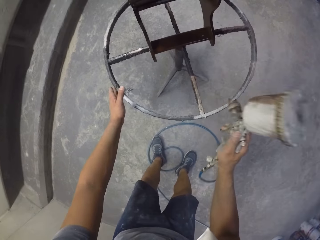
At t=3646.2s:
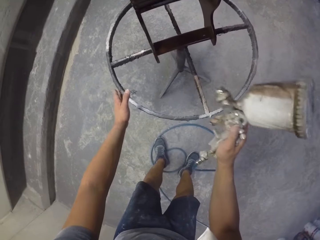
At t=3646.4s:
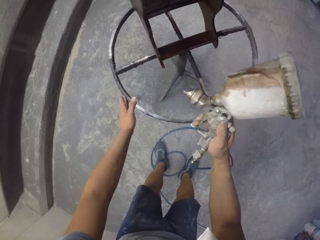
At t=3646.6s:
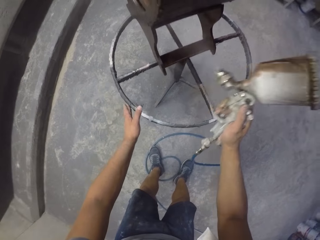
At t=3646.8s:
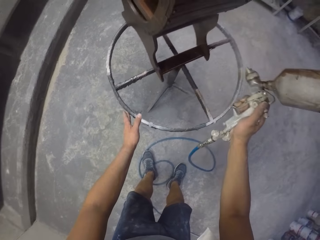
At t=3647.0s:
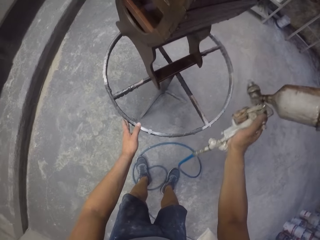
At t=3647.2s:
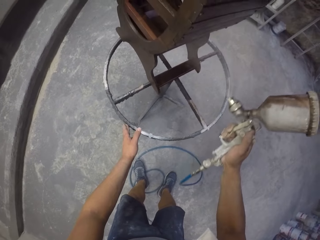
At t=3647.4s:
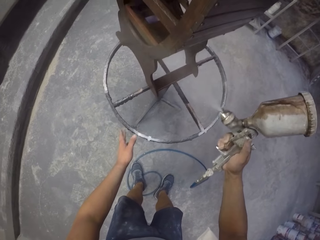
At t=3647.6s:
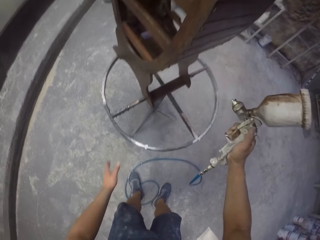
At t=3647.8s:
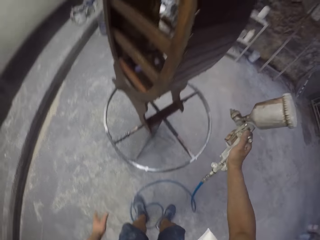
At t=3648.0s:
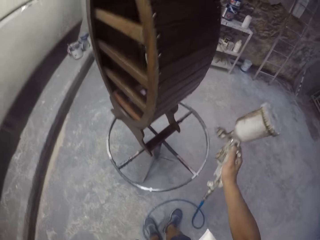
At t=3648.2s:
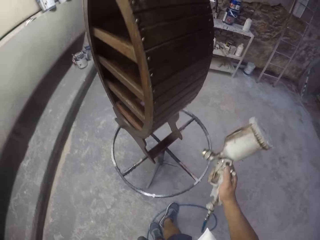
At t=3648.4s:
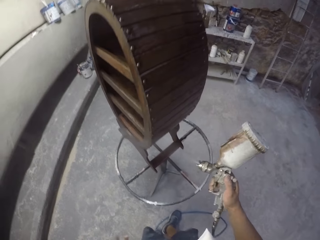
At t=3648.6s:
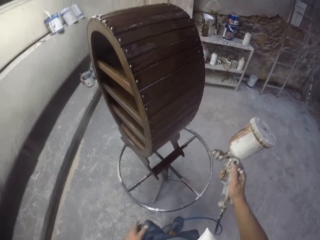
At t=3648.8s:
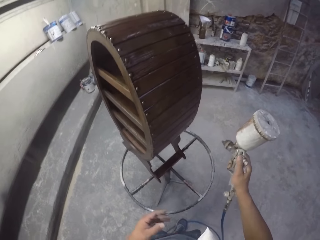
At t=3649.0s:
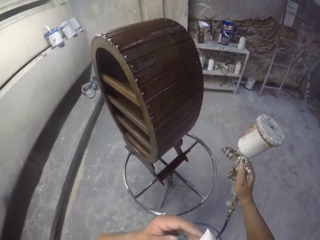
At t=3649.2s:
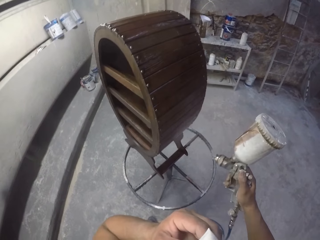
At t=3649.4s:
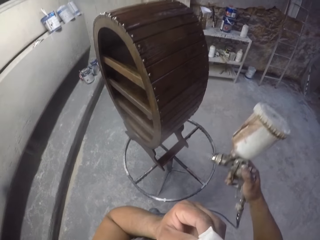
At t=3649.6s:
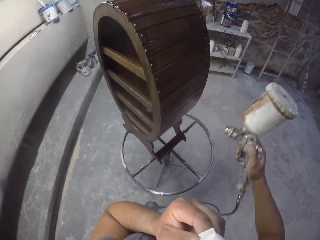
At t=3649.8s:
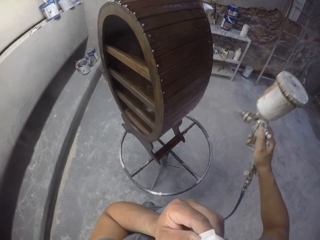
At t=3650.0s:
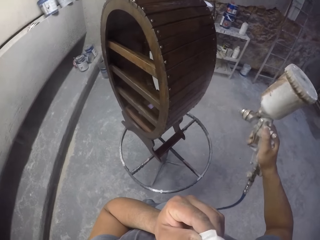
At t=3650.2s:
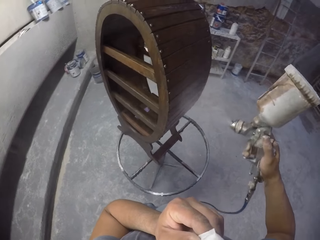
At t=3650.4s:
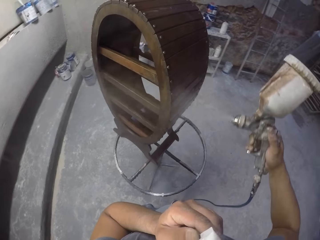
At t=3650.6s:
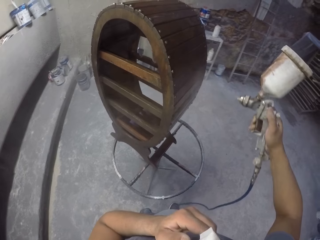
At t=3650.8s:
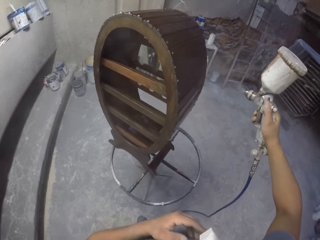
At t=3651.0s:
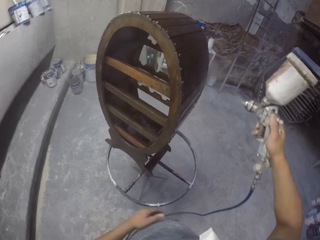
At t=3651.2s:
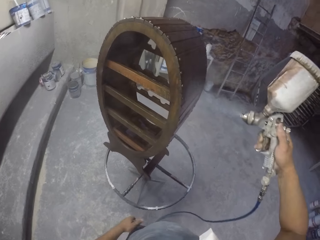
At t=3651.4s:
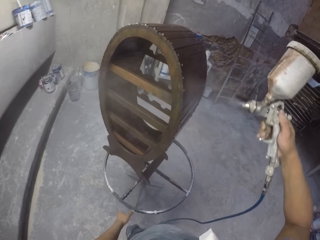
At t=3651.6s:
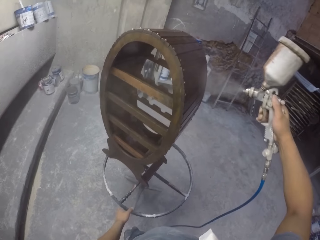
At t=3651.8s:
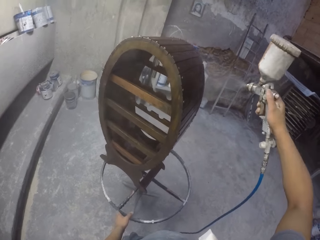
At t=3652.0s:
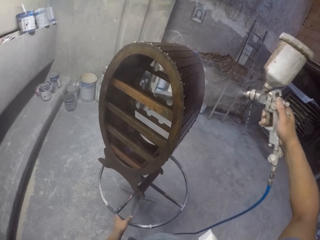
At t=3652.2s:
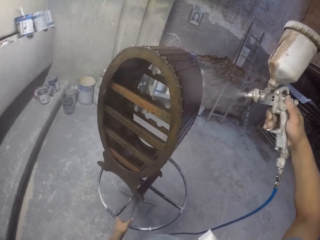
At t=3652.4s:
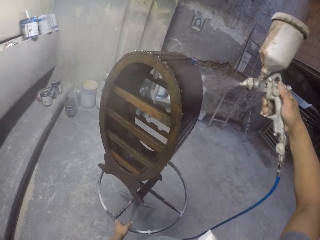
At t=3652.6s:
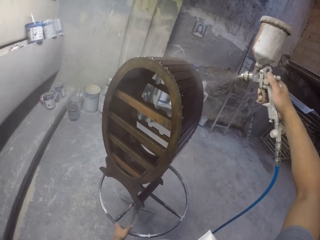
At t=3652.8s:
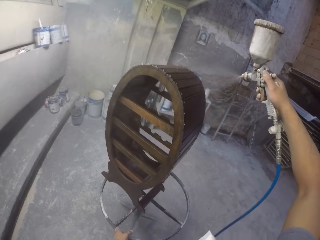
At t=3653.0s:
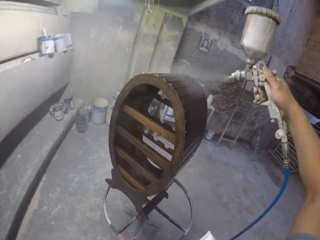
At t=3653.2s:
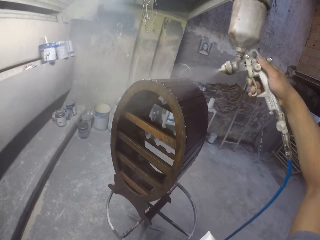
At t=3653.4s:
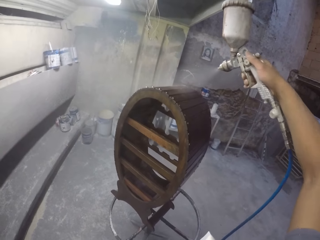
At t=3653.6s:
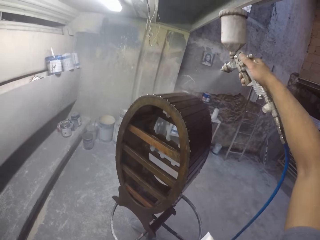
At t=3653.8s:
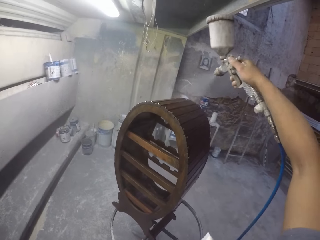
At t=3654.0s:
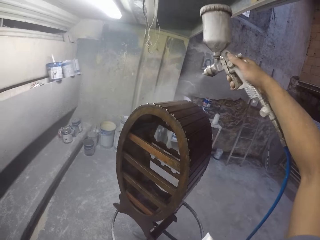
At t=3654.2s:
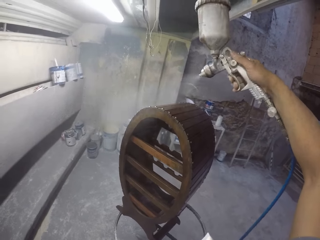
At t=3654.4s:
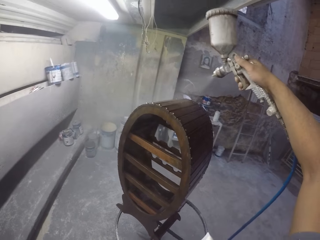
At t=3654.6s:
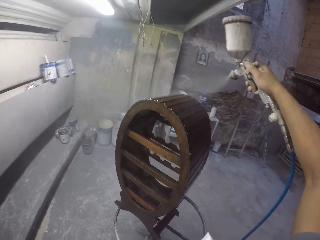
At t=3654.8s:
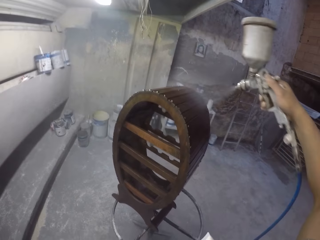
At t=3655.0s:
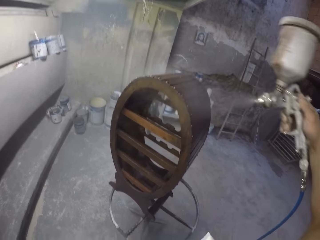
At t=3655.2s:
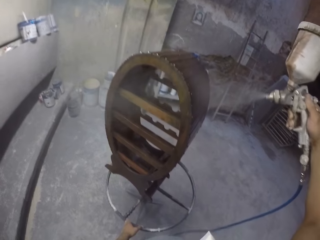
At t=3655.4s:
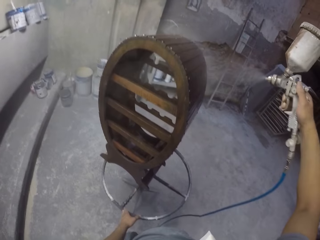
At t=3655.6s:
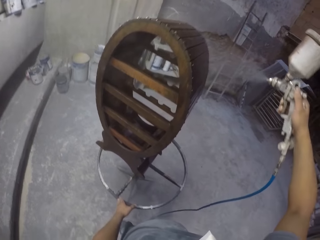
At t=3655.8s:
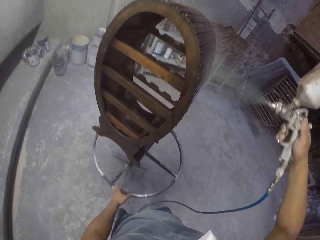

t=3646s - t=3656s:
The camera wearer rotates a stand with the left hand. They spray paint on the wooden stand with a spray gun. They lift the left hand in the room. They spray paint on the wooden stand with the spray gun.

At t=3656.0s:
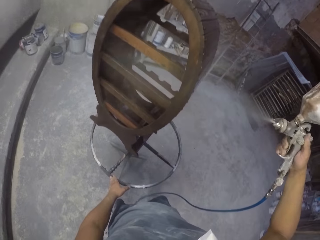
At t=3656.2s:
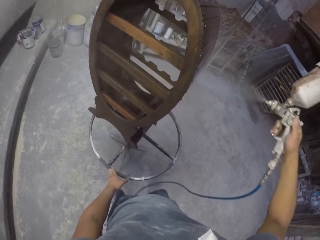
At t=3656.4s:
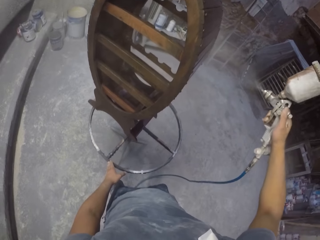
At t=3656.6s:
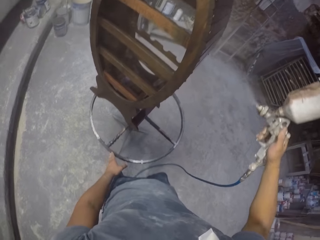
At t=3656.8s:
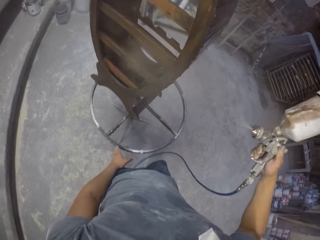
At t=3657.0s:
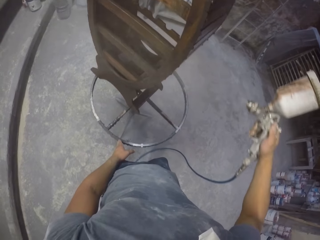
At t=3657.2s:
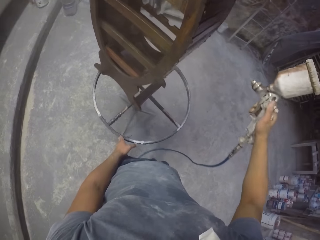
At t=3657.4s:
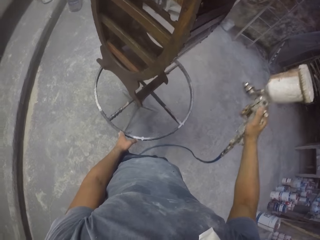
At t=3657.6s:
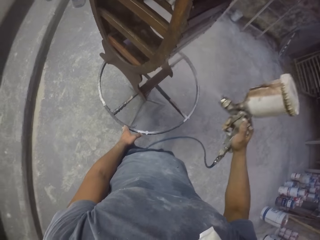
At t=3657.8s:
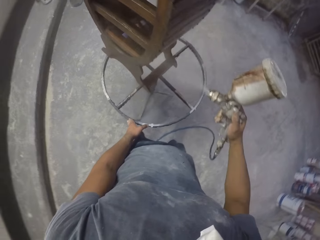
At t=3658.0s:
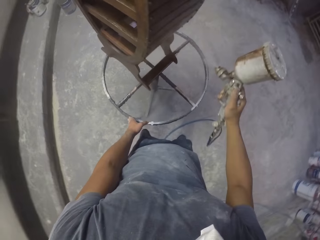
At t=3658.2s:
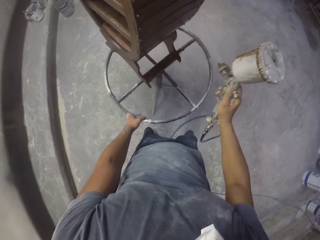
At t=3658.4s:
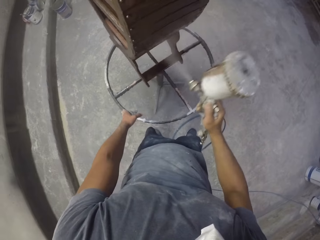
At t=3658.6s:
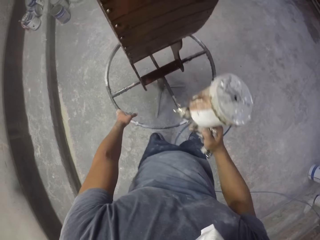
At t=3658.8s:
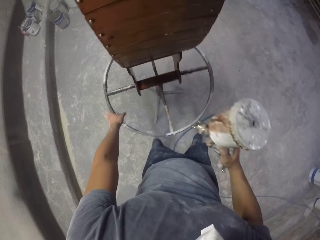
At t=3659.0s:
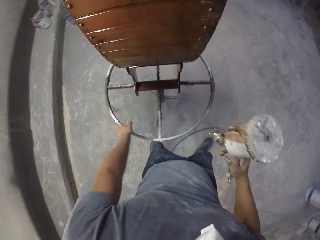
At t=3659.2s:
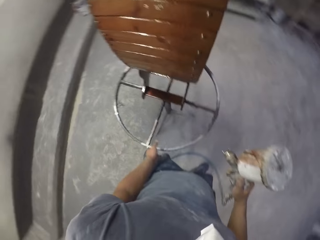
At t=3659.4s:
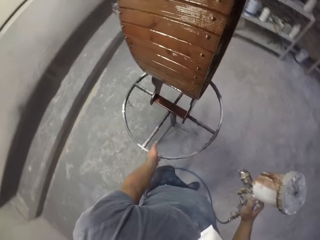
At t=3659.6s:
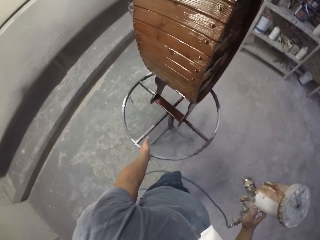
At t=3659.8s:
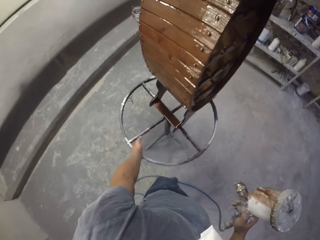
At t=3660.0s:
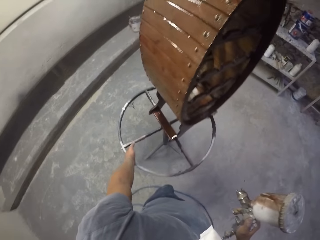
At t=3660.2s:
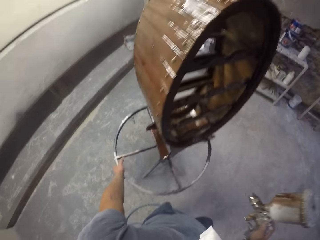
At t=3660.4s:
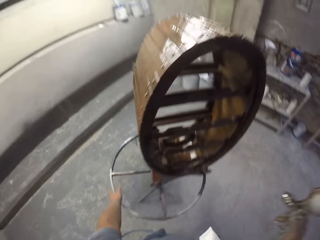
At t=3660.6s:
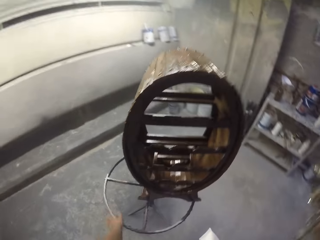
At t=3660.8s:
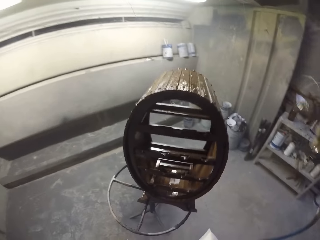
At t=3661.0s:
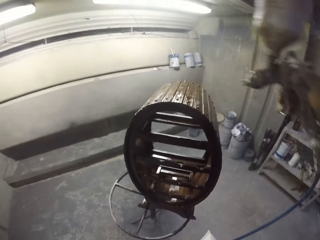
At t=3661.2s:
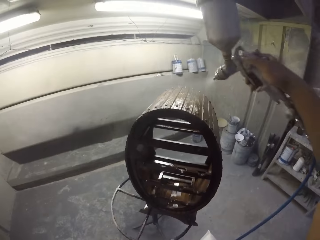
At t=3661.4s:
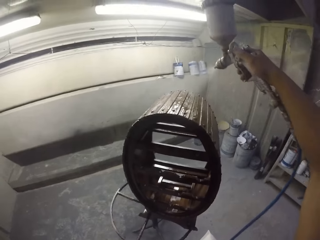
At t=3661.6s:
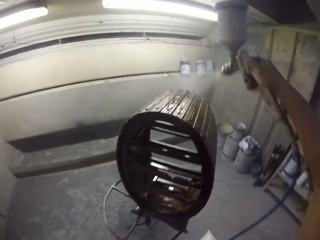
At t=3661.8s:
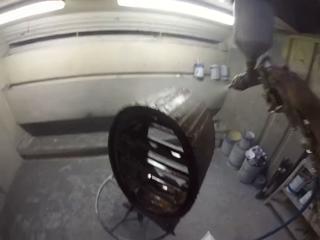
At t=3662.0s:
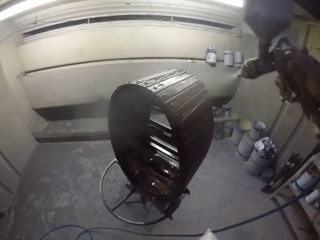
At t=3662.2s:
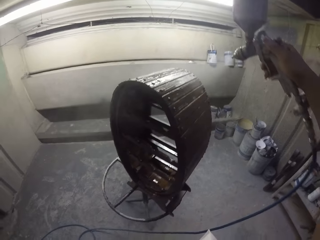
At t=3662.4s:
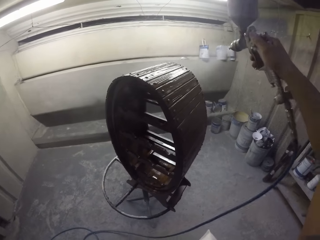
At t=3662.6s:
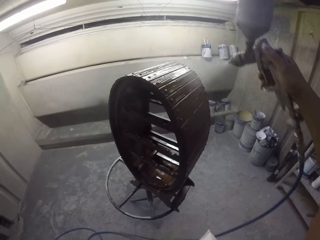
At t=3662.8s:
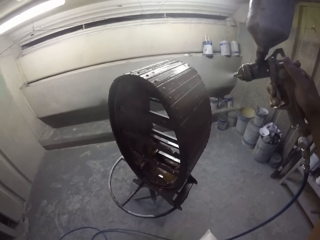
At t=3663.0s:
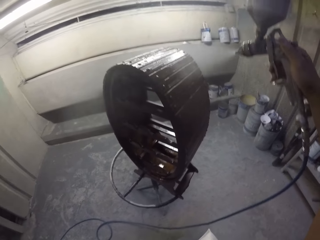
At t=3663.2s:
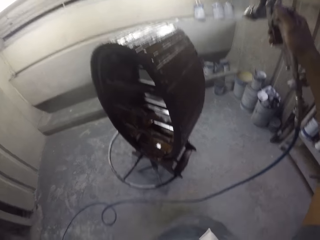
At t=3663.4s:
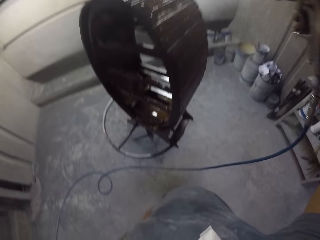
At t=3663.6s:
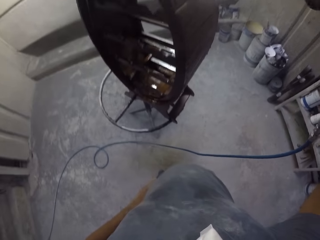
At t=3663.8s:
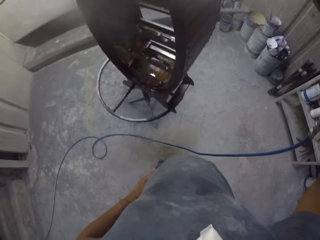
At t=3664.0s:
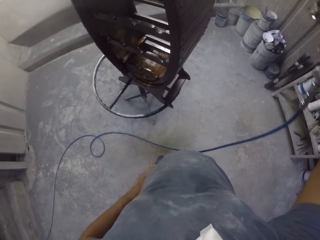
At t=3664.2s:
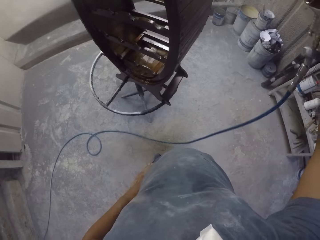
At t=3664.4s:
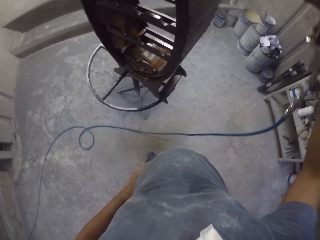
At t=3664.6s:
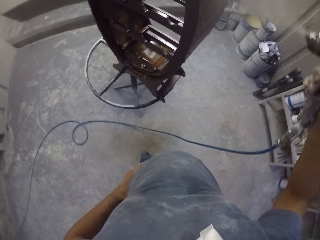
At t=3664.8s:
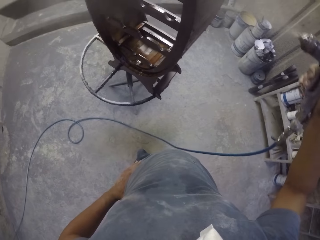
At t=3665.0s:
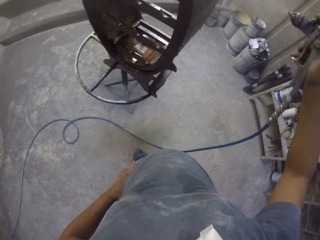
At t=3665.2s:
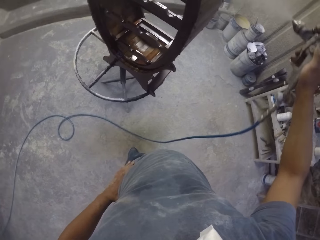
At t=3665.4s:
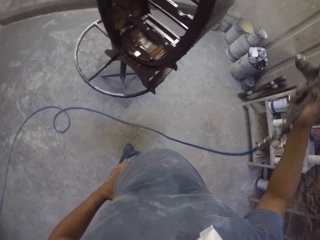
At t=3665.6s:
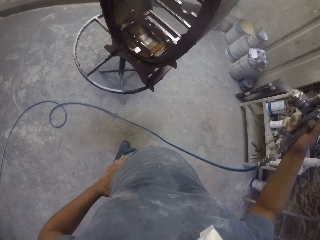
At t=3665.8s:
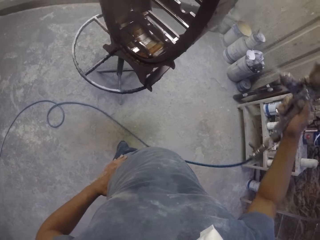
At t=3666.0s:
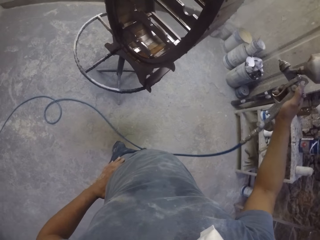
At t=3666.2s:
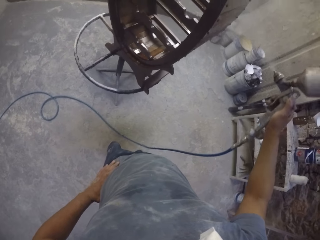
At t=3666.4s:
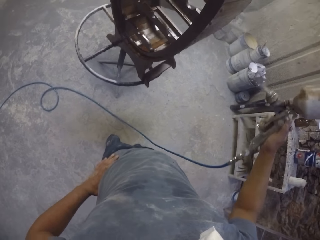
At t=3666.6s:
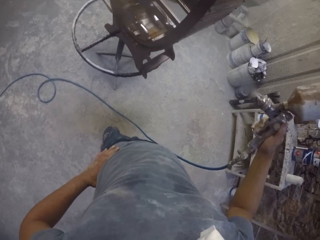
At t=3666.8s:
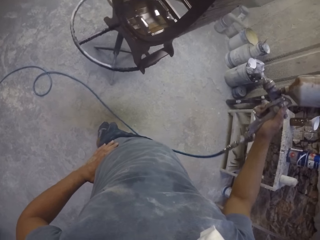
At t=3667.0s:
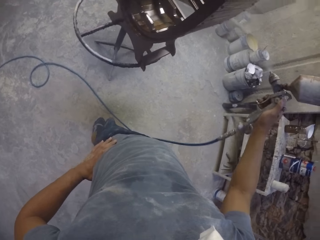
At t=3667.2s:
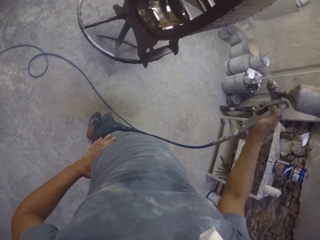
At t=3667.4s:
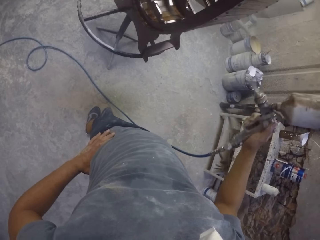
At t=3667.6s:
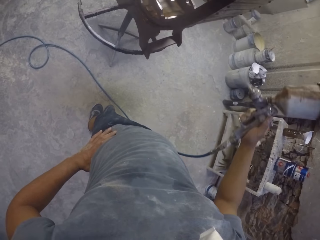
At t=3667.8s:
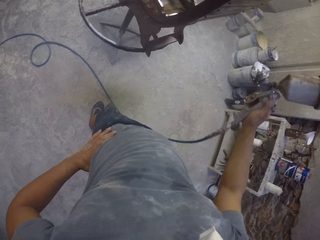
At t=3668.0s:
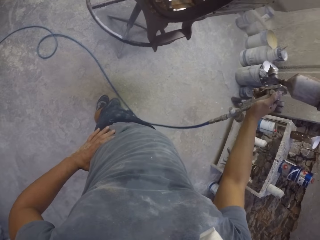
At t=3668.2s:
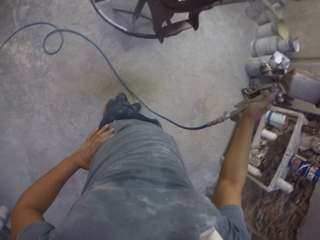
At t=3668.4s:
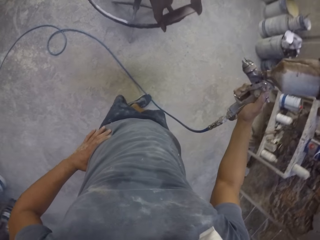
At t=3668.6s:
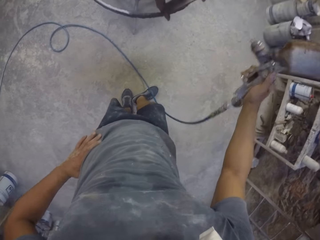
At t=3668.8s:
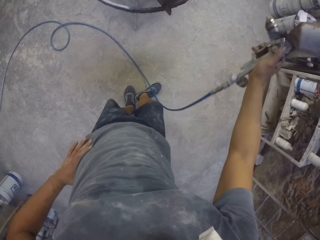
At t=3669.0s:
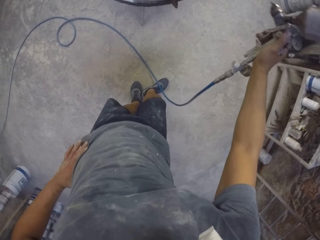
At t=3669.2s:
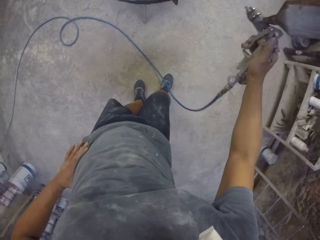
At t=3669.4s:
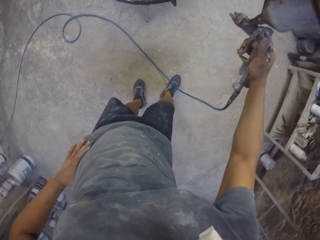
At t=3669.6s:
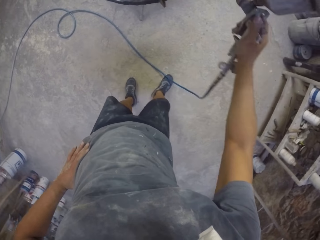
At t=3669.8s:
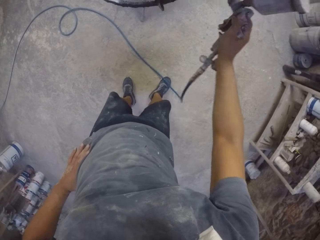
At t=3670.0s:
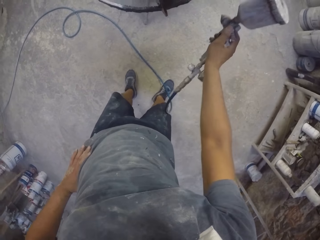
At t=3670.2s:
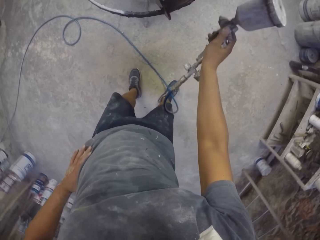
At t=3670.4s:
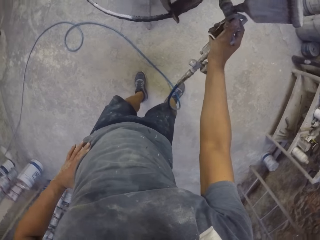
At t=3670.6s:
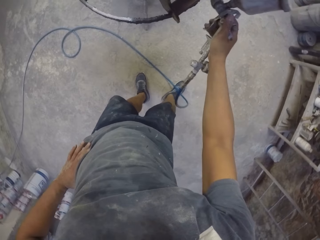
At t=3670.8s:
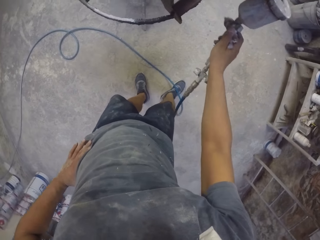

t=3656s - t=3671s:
The camera wearer rotates a stand or rack with the left hand. They spray paint on the wooden stand with a spray gun.
